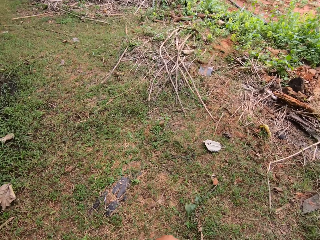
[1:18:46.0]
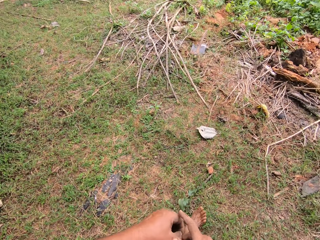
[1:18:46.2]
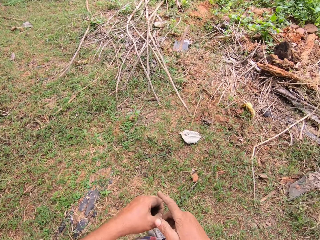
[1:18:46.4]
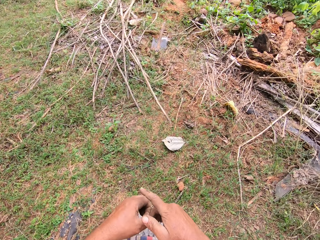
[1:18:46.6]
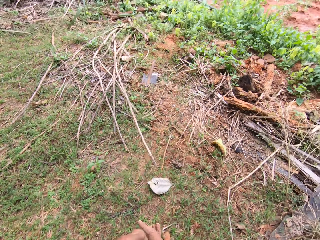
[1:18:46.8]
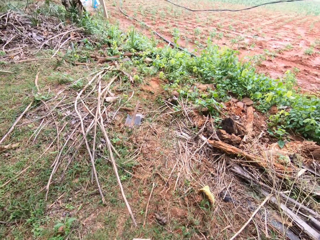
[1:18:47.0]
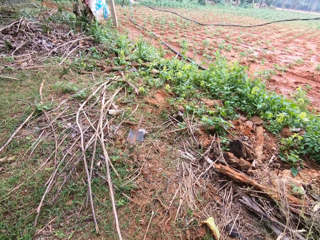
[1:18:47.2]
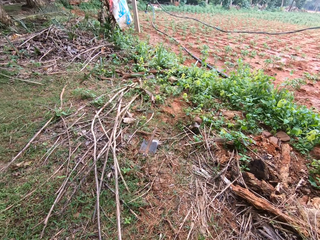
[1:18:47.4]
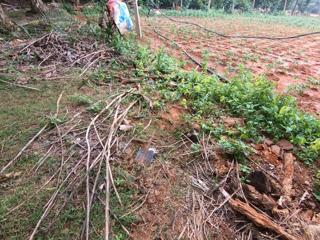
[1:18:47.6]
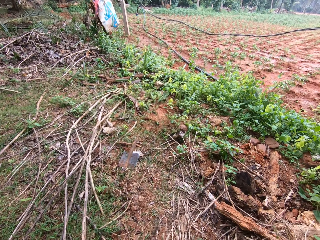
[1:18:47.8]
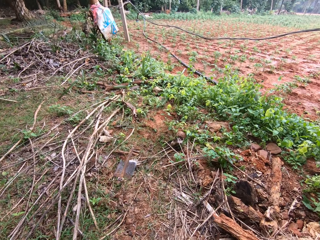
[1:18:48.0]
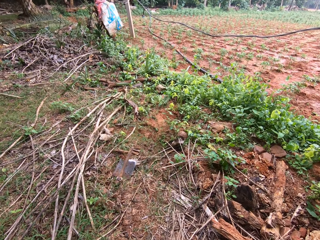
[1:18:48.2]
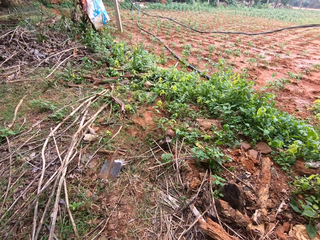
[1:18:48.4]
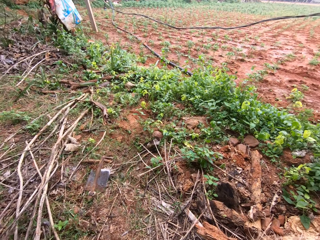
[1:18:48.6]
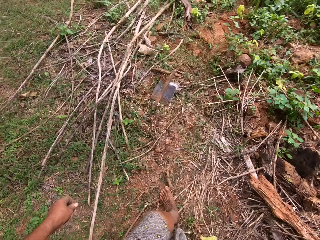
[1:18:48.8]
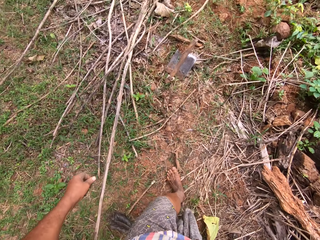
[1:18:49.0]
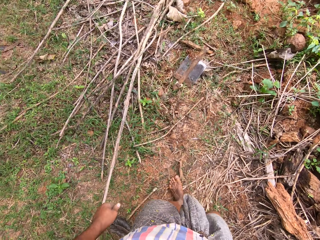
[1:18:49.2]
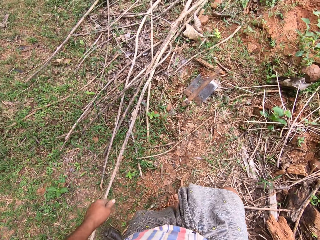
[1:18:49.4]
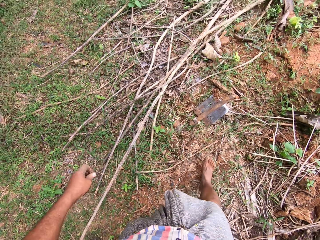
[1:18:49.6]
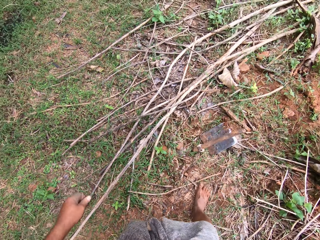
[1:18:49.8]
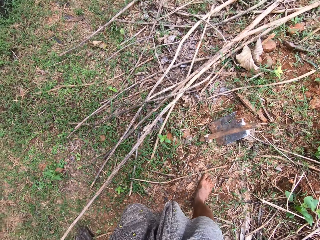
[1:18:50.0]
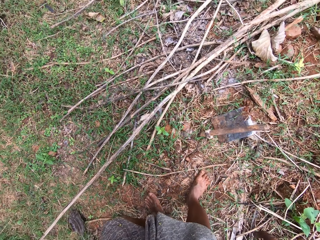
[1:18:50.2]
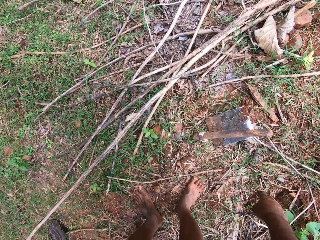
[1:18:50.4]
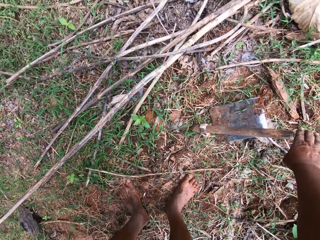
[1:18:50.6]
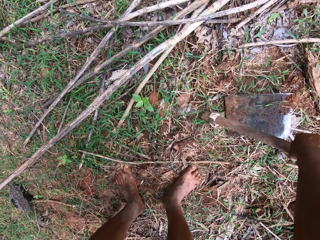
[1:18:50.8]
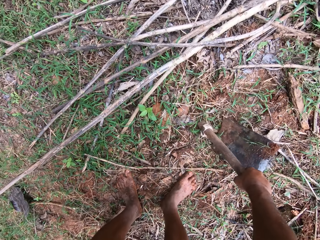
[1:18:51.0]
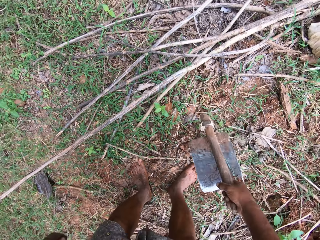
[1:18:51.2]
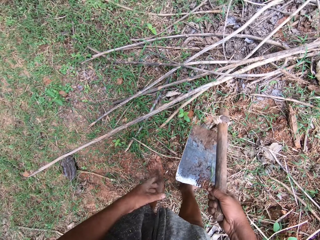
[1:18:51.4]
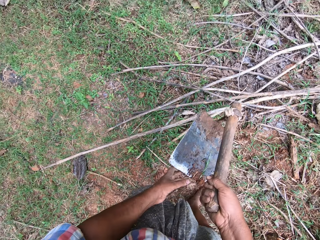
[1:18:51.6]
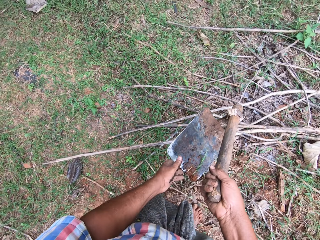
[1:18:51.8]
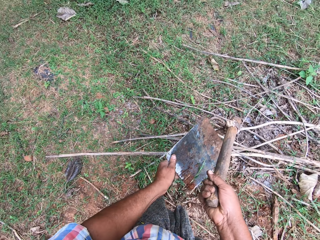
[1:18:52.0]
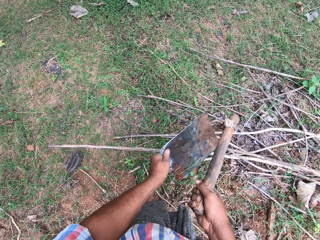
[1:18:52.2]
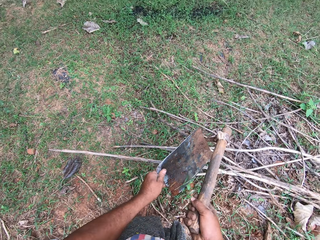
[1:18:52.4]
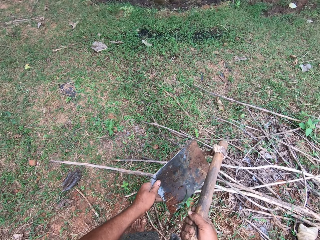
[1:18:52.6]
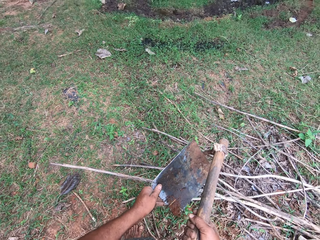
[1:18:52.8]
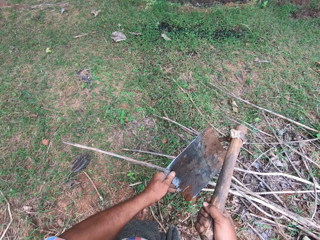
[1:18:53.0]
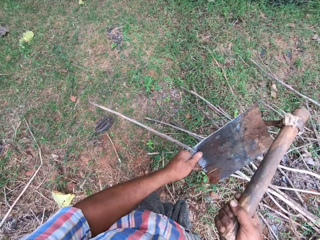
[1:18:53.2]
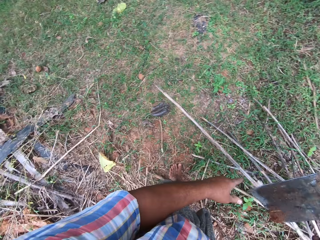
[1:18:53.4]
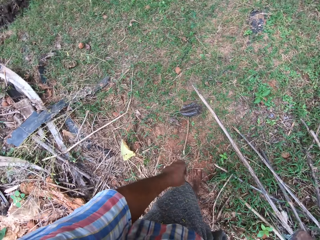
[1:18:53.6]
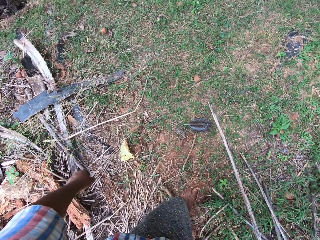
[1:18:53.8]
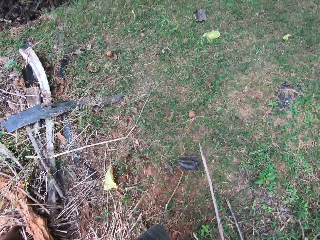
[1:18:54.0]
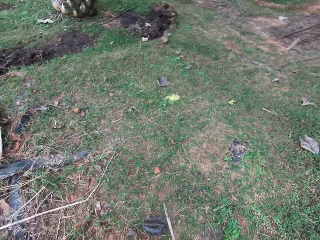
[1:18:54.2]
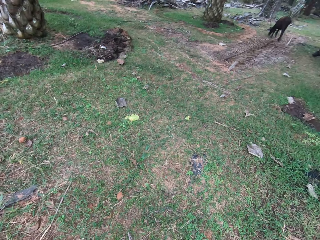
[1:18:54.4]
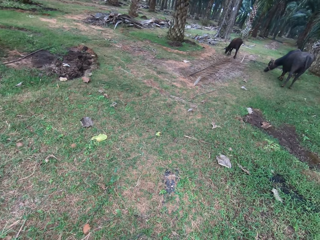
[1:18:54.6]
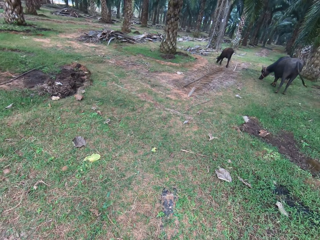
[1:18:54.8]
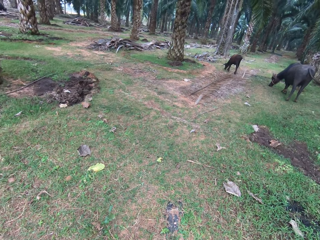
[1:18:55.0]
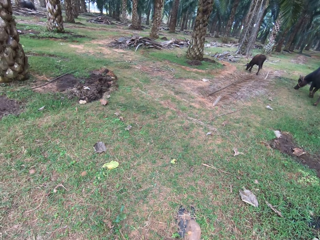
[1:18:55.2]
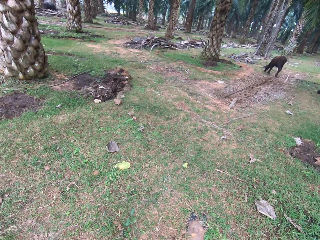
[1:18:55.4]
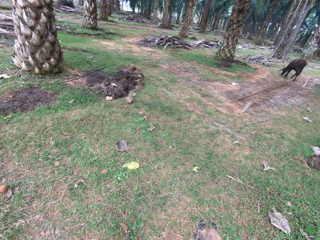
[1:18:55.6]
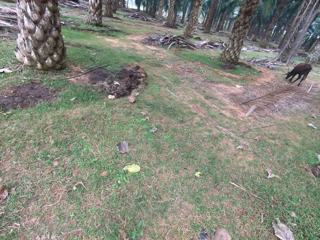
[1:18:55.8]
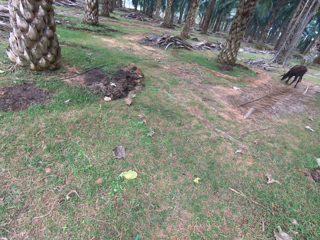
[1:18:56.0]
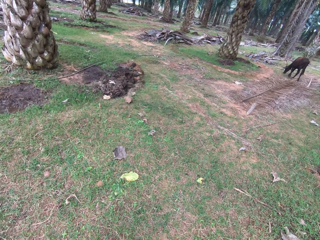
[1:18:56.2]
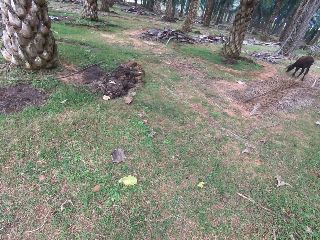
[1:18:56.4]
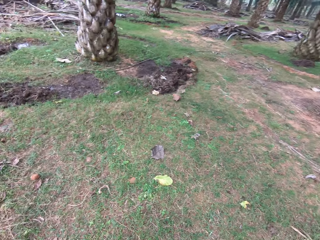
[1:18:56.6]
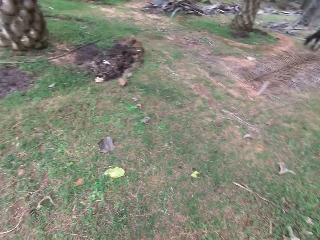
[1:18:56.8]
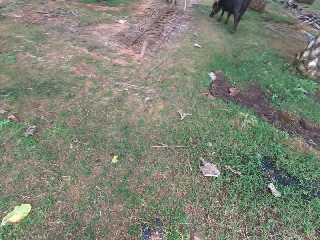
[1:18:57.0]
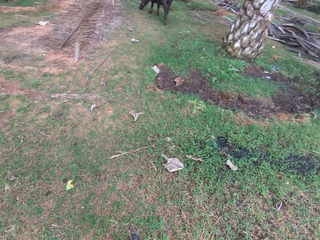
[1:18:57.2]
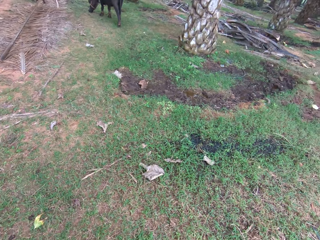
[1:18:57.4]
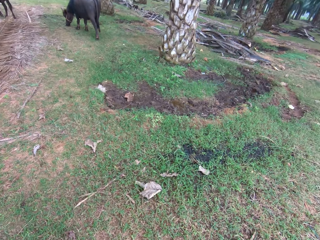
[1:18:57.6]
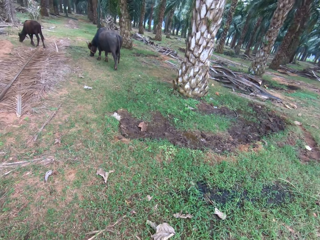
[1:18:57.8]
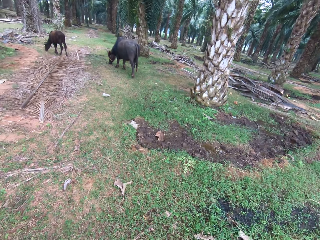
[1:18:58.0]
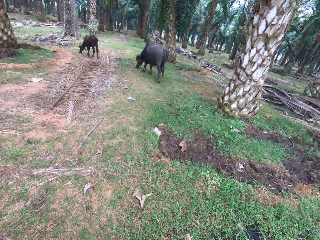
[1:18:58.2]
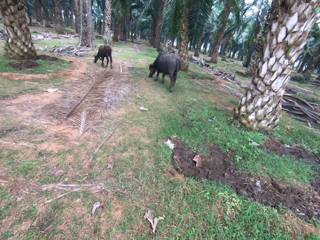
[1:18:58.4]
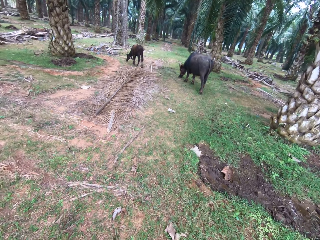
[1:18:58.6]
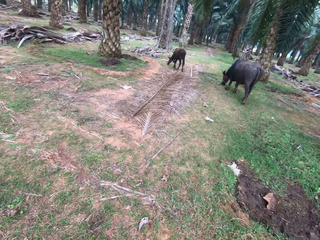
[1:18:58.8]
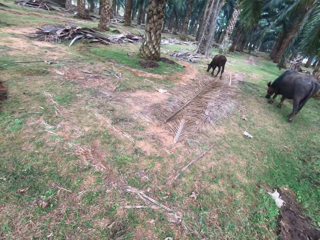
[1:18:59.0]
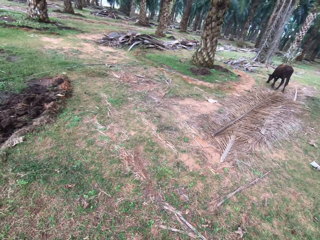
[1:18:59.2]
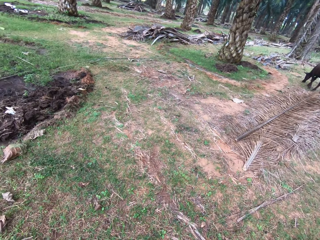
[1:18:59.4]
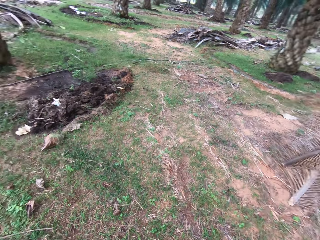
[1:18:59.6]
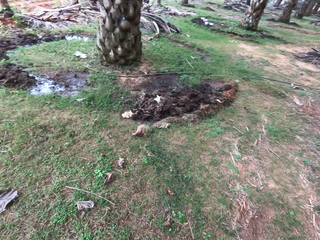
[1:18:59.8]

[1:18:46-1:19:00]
The camera wearer picks up the hoe on the ground with his right hand. He adjusts the hoe with his left hand. He walks across the garden.

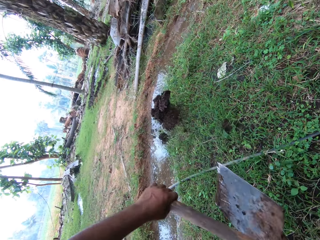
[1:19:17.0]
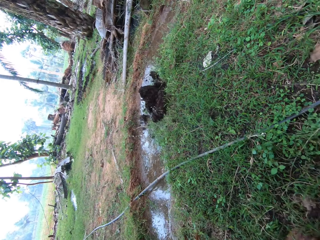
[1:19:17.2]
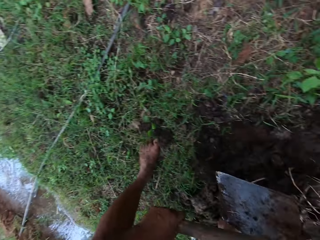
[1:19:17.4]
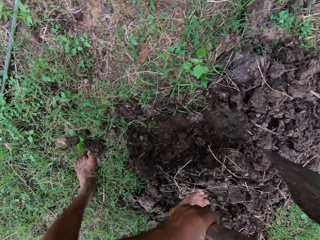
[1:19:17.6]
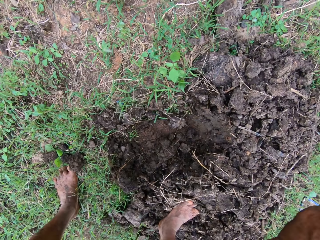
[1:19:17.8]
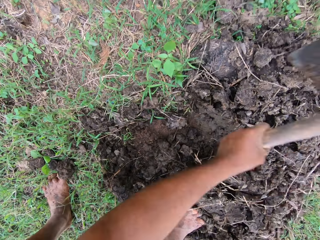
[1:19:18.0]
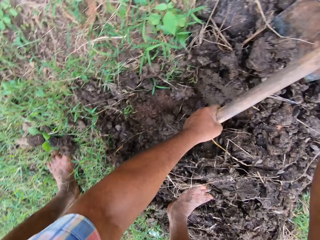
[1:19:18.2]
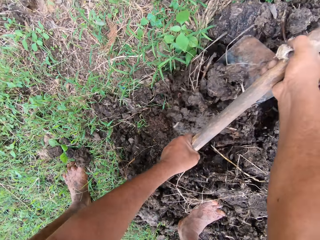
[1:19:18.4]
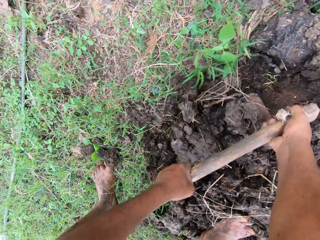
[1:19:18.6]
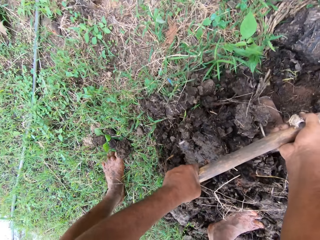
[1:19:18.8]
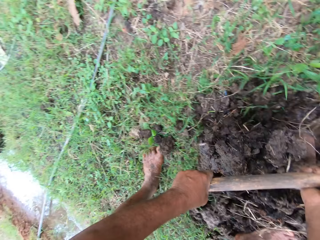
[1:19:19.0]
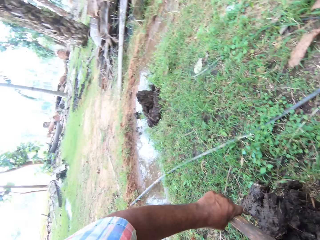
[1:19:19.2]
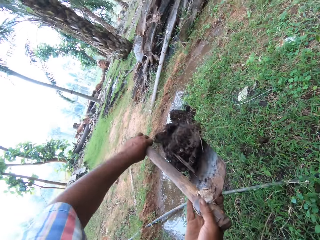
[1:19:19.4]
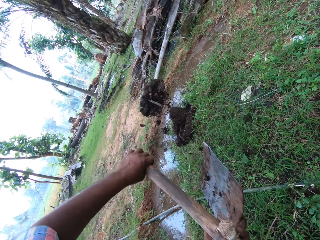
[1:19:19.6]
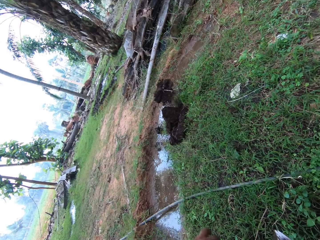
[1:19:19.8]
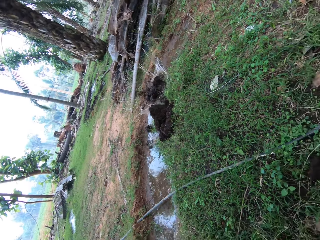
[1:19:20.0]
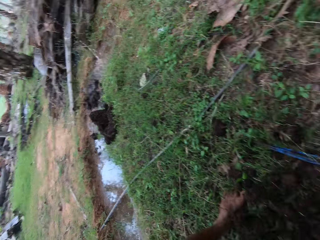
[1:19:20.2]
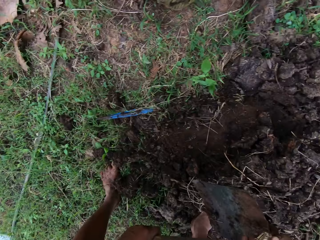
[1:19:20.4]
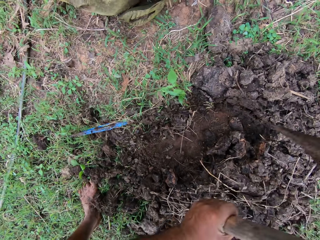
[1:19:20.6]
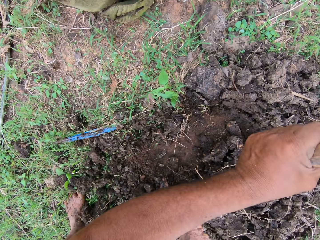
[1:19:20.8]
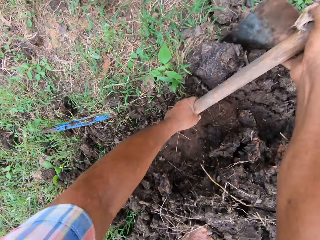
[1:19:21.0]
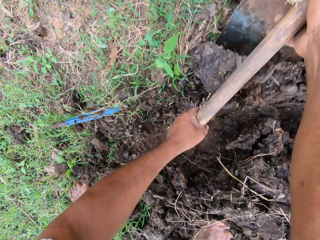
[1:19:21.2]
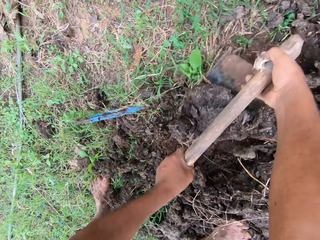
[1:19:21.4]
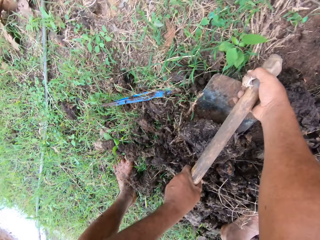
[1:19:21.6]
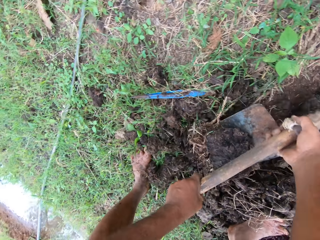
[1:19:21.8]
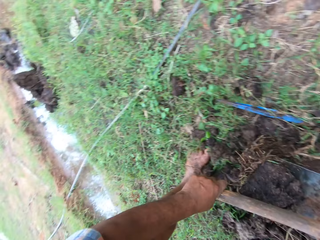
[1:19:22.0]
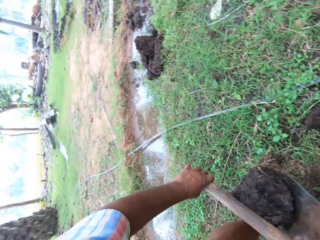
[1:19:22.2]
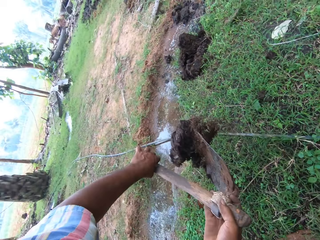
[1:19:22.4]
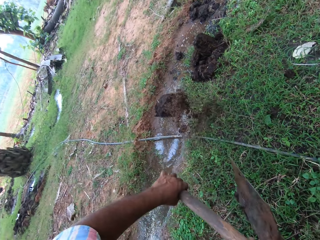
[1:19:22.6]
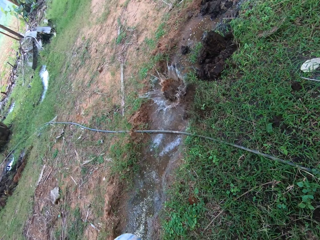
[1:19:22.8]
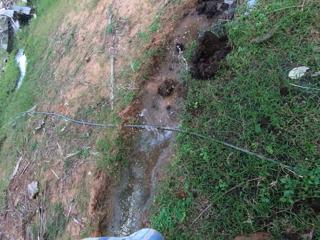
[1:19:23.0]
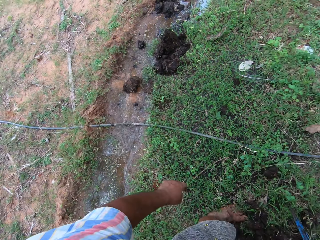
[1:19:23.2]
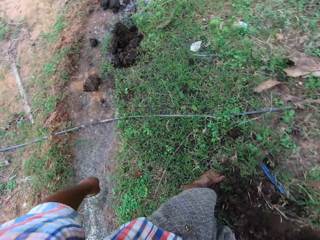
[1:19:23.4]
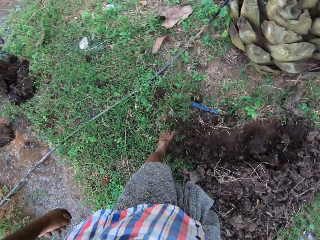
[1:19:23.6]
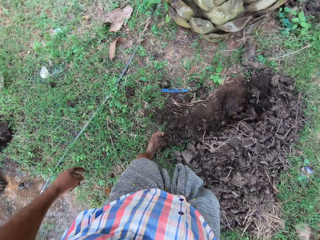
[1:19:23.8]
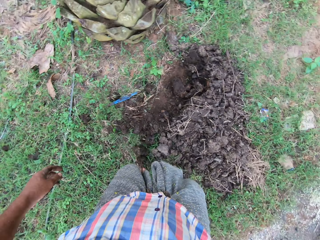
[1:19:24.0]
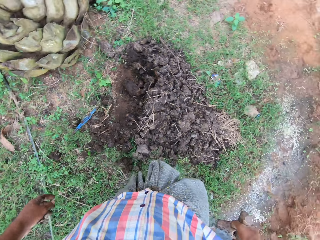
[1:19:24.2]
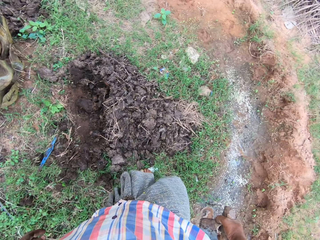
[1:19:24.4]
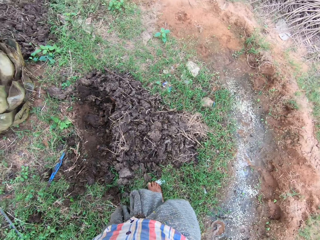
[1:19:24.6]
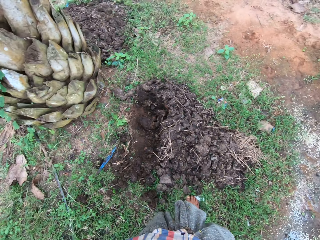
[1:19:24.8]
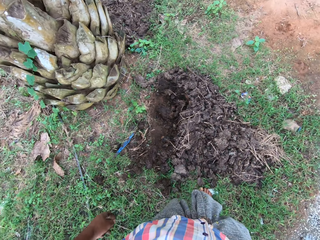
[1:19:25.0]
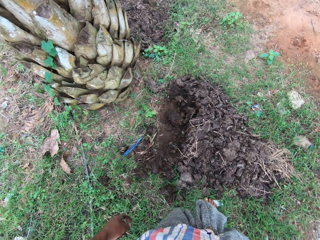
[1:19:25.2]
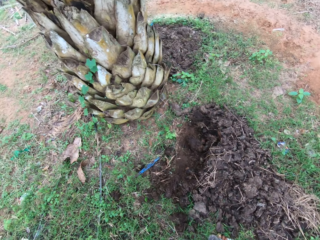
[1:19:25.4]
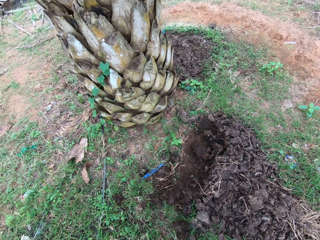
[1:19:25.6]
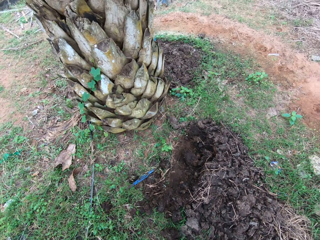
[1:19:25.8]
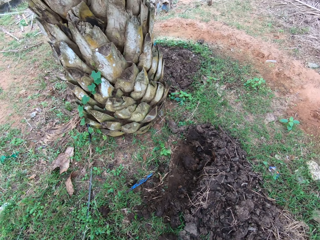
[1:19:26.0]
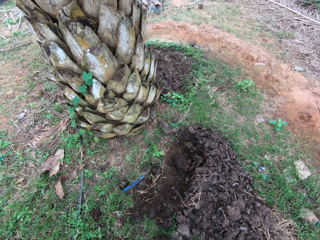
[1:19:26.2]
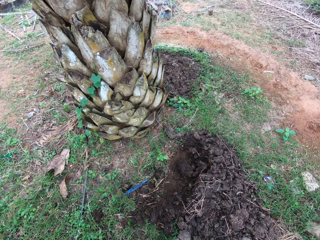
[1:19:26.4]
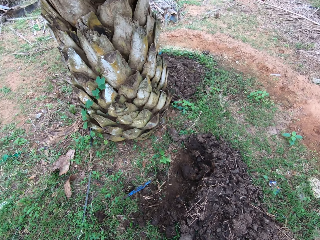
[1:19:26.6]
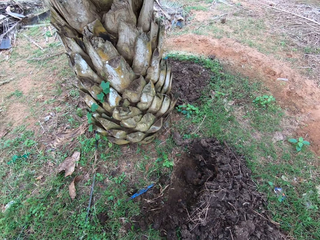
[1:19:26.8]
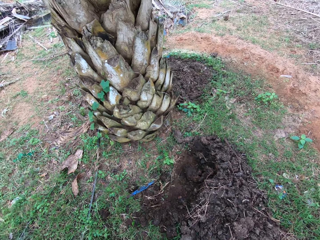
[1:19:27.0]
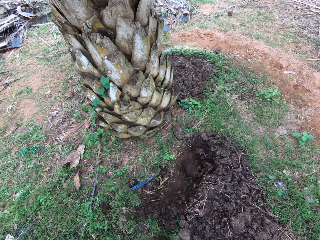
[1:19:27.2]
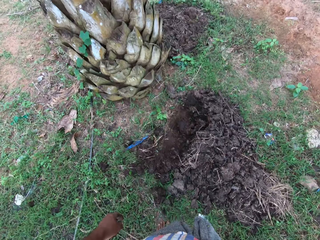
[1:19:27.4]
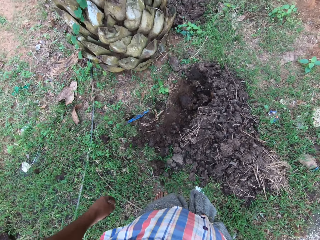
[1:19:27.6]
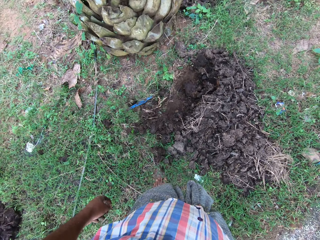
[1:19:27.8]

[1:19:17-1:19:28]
The camera wearer throws the soil on the ground. They dig the ground, throw the soil on the ground, dig the ground, throw the soil on the ground, and look around.
